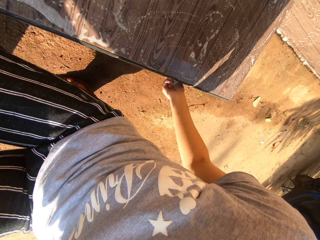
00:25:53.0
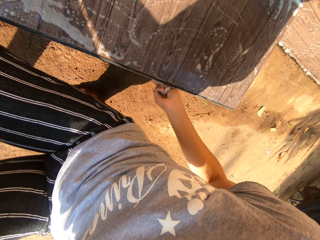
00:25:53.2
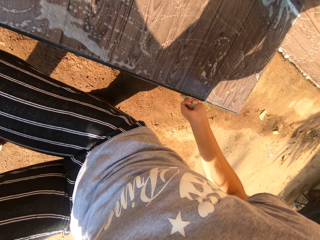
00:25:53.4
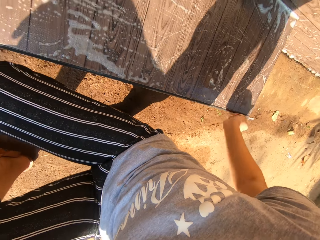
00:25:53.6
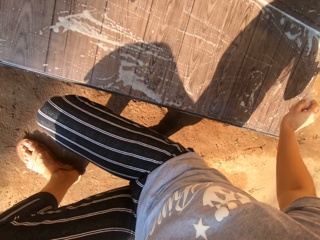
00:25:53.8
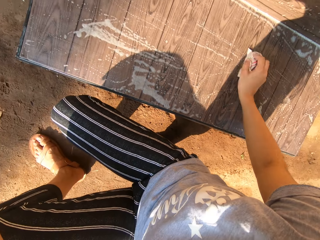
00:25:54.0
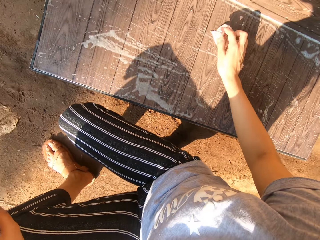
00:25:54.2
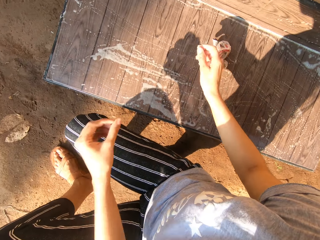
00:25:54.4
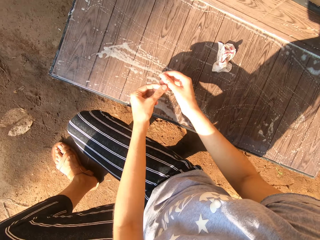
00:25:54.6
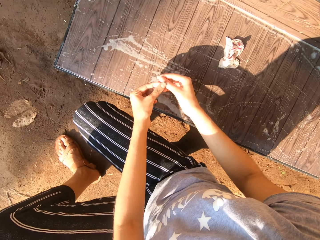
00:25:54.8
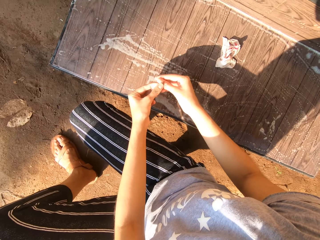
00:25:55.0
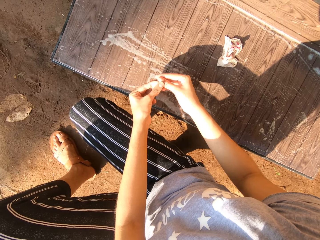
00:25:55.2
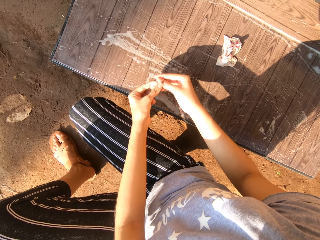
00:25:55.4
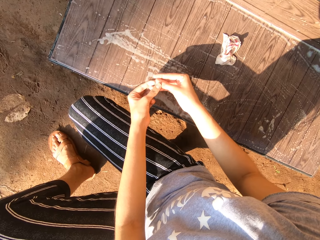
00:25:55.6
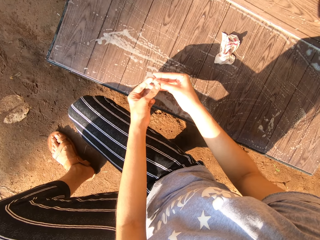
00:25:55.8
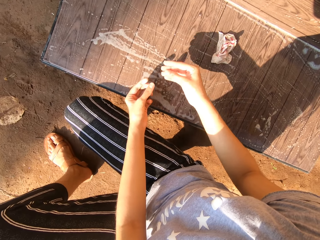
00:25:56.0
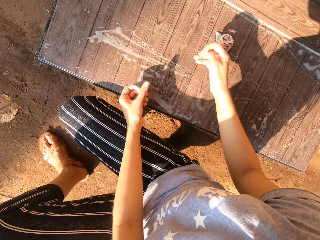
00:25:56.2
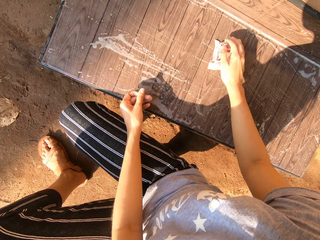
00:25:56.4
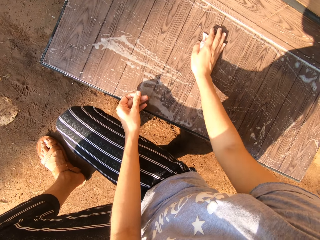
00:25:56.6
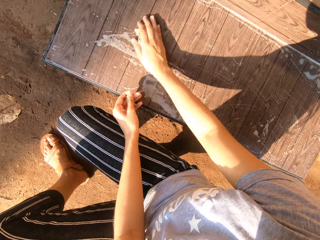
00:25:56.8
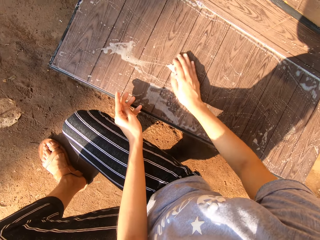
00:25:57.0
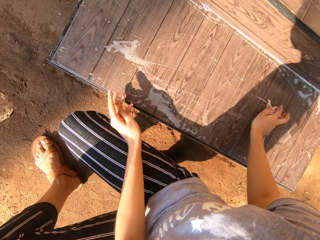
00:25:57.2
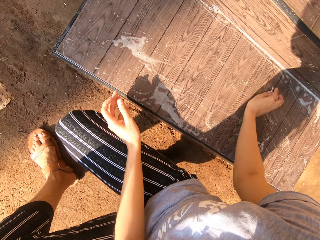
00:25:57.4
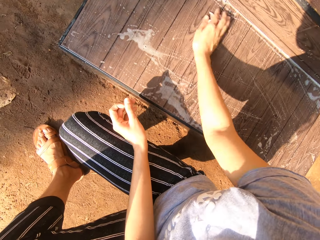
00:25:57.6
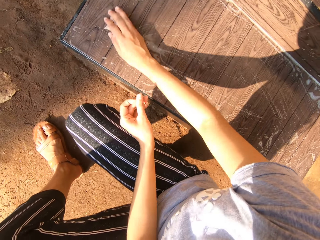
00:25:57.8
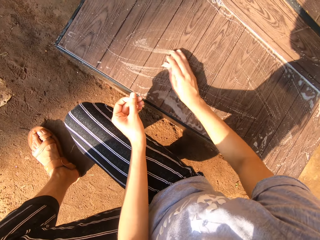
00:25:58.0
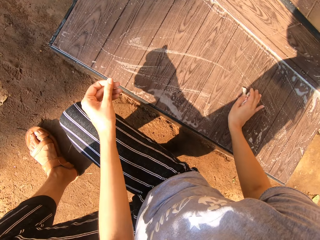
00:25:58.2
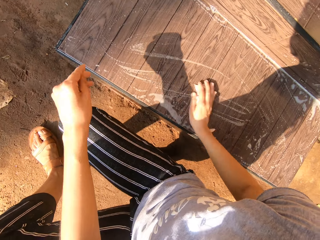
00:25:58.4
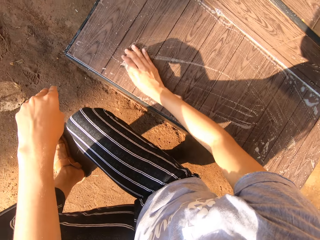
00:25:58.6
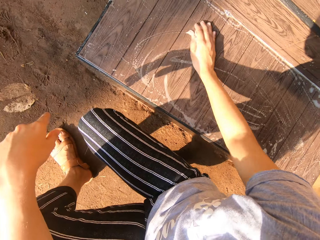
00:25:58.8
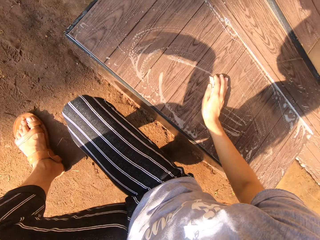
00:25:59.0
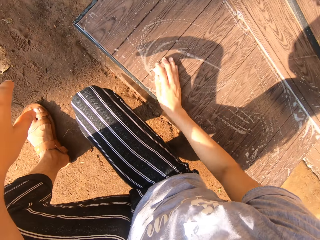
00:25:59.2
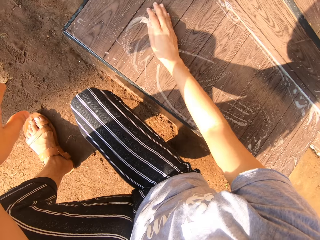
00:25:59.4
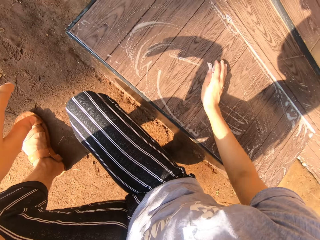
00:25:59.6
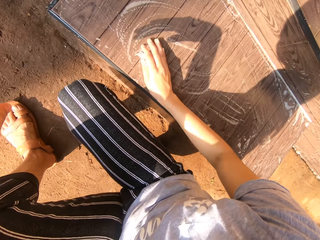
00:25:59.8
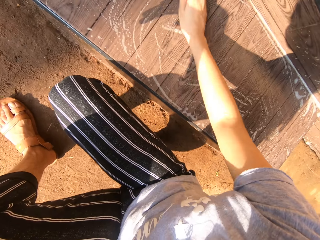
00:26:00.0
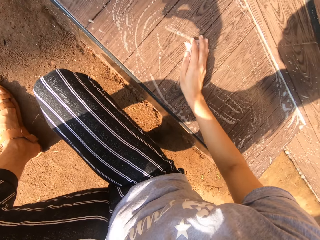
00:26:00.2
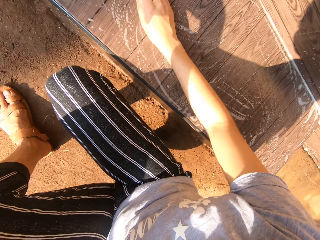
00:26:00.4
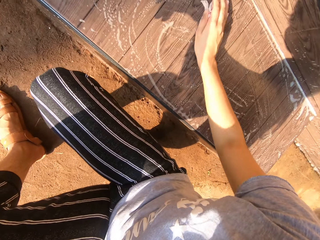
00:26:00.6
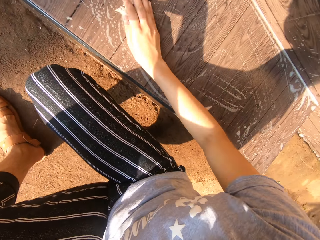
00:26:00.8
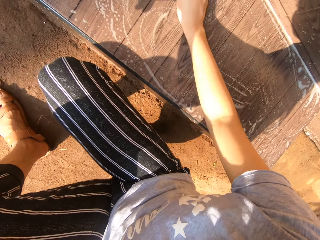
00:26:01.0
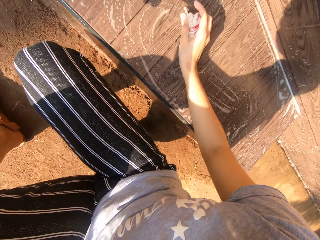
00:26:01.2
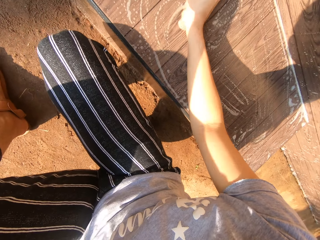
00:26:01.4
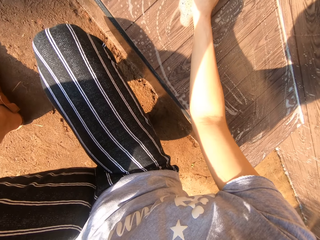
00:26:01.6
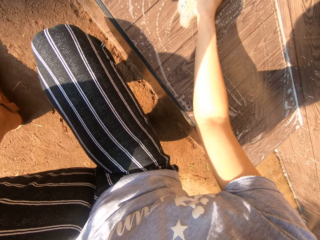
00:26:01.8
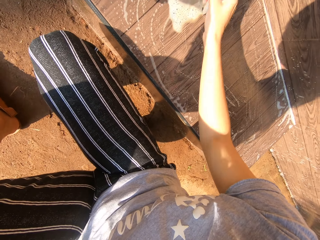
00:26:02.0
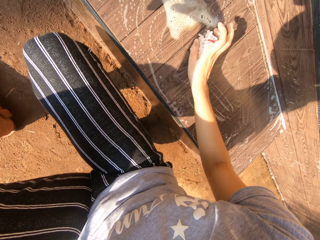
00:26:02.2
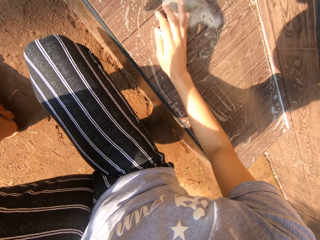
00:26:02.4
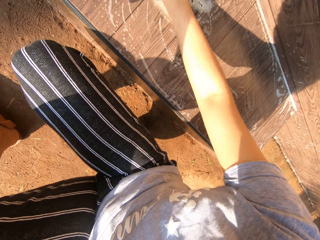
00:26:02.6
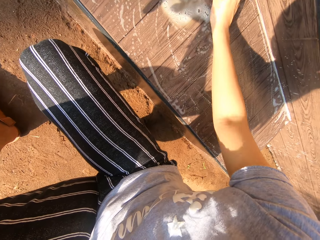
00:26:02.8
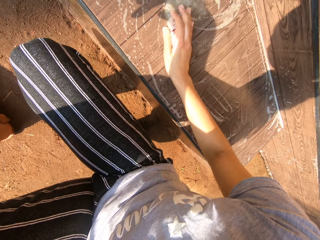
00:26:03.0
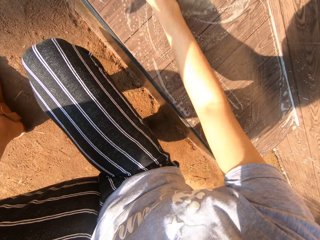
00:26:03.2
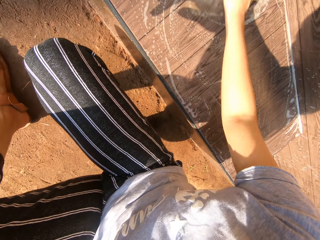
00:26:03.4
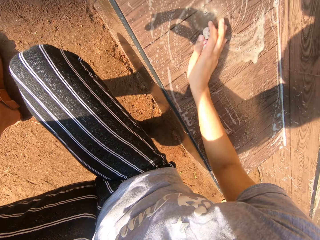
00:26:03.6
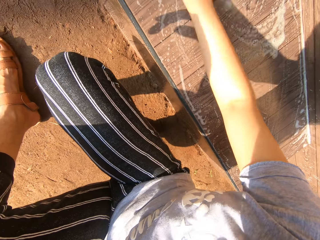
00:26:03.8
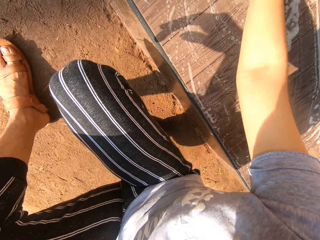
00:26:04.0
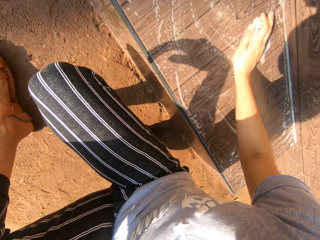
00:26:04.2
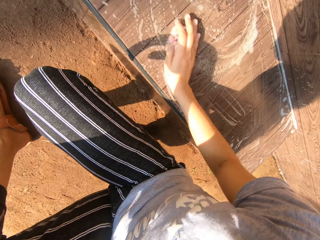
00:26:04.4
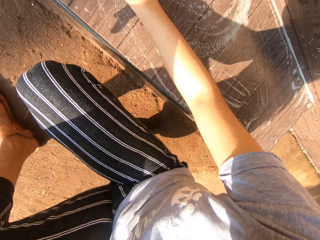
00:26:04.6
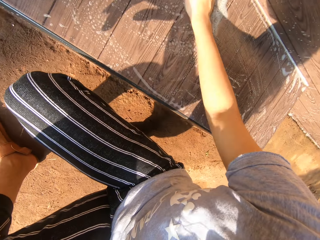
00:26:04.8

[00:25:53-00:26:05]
The camera wearer drops the cloth in her right hand on the seat. She presses her right hand with her left hand. She touches her finger. She picks up the piece of cloth. She cleans the seat with the cloth in her right hand.

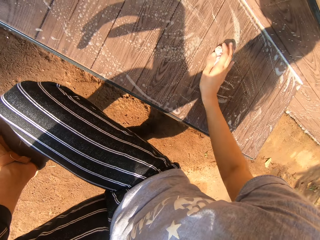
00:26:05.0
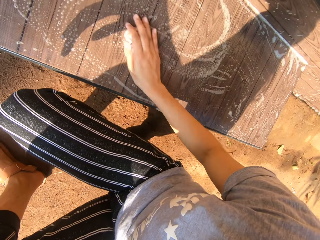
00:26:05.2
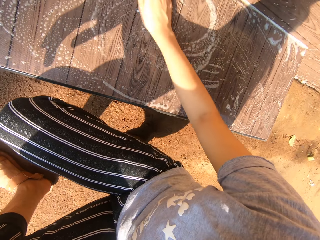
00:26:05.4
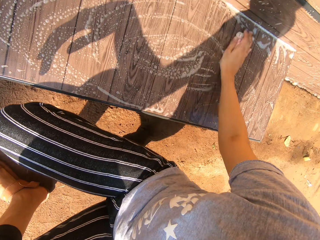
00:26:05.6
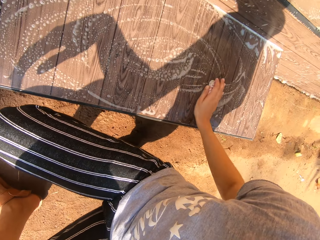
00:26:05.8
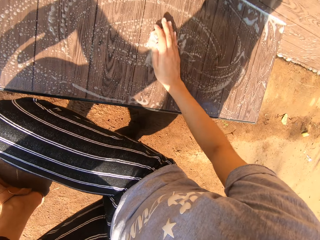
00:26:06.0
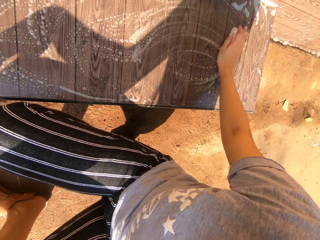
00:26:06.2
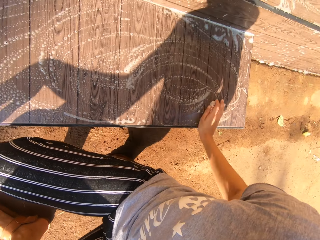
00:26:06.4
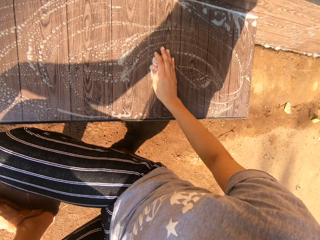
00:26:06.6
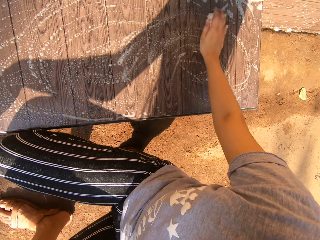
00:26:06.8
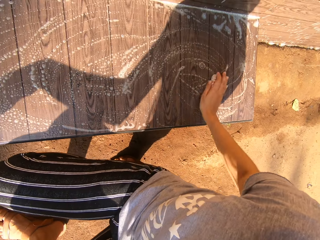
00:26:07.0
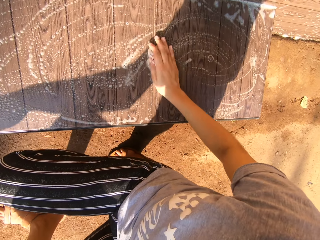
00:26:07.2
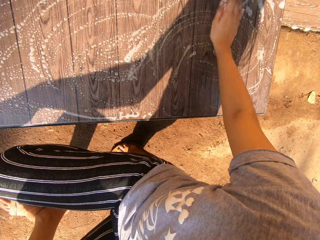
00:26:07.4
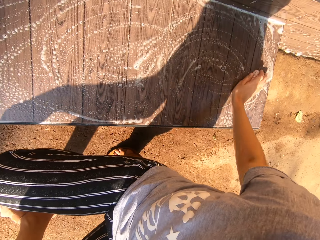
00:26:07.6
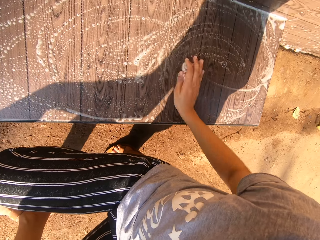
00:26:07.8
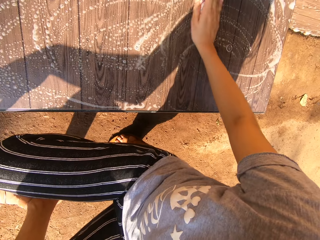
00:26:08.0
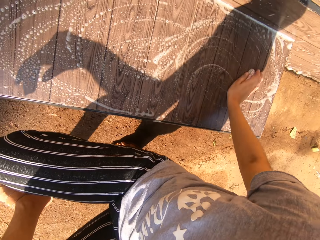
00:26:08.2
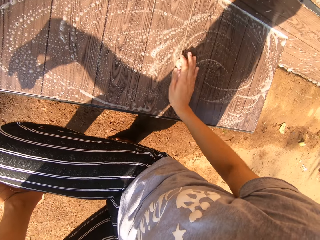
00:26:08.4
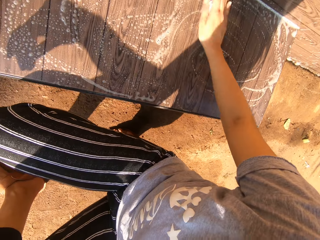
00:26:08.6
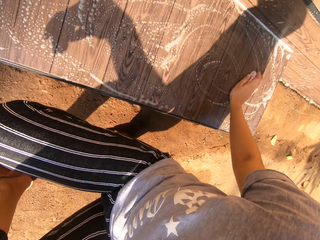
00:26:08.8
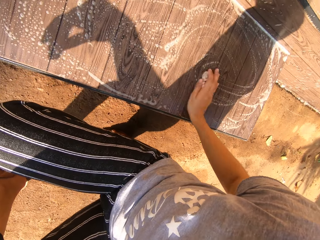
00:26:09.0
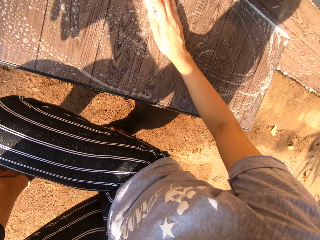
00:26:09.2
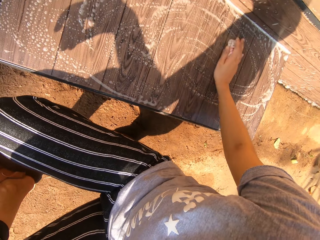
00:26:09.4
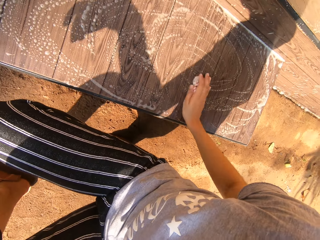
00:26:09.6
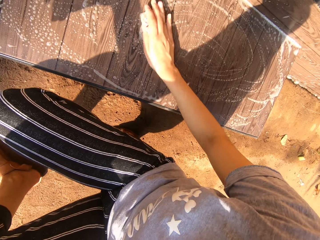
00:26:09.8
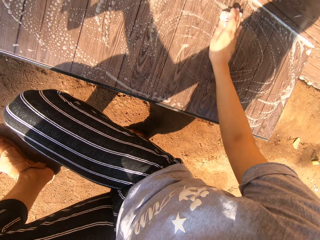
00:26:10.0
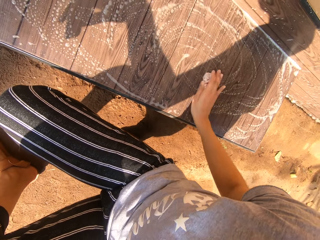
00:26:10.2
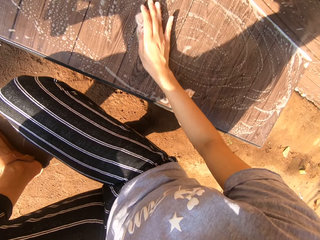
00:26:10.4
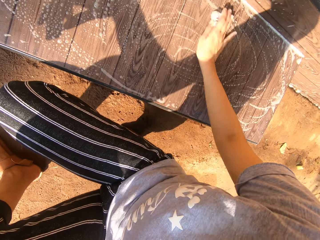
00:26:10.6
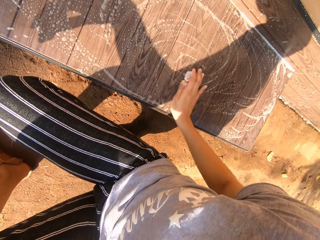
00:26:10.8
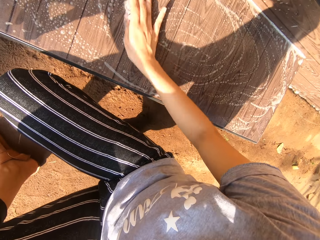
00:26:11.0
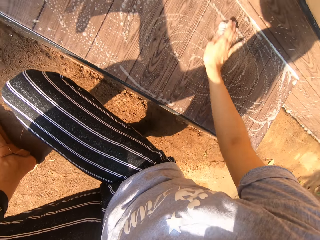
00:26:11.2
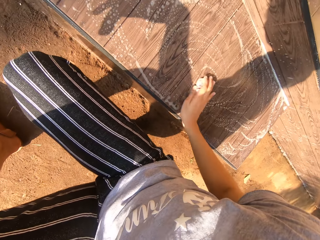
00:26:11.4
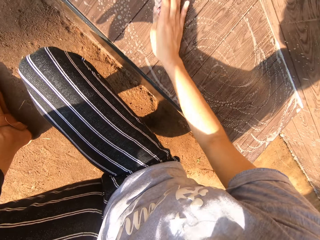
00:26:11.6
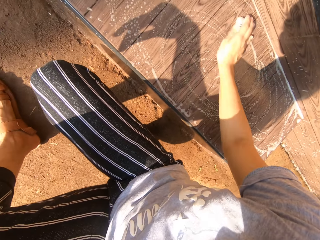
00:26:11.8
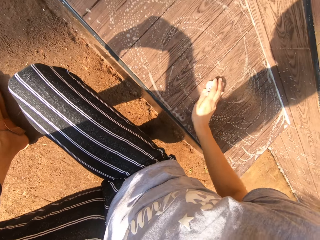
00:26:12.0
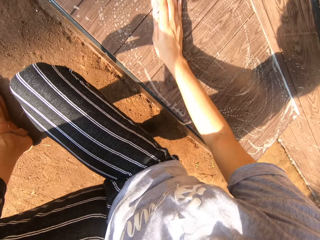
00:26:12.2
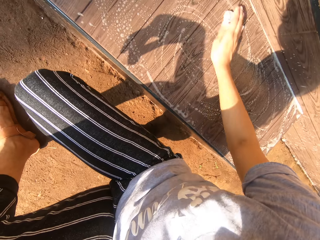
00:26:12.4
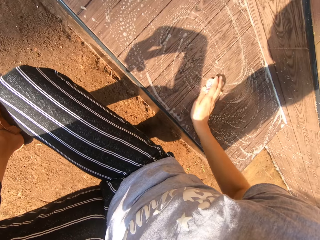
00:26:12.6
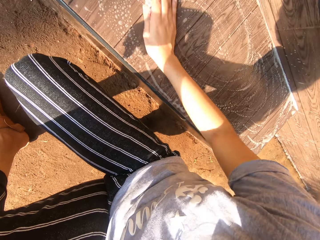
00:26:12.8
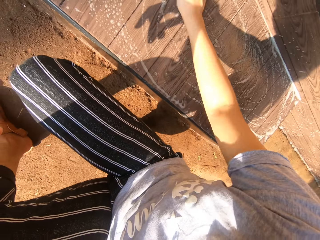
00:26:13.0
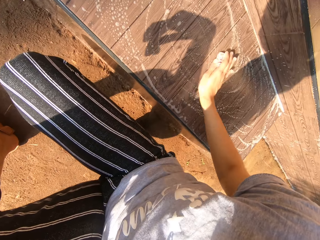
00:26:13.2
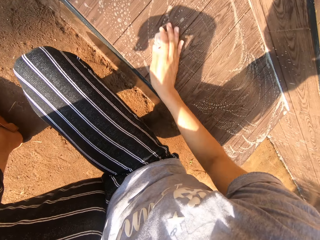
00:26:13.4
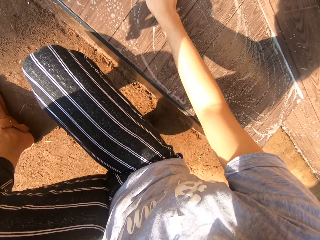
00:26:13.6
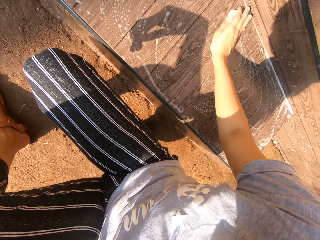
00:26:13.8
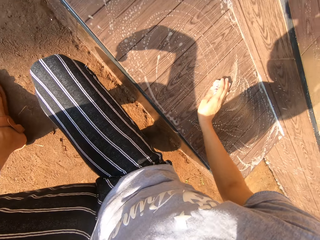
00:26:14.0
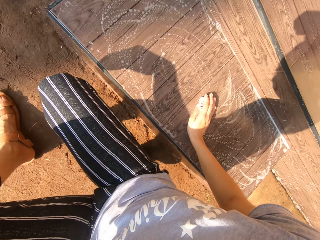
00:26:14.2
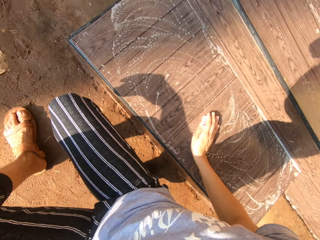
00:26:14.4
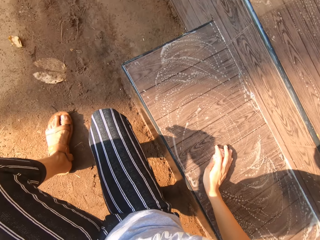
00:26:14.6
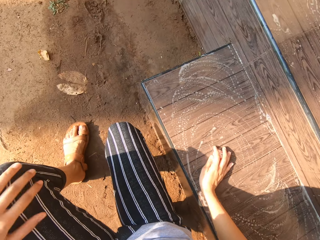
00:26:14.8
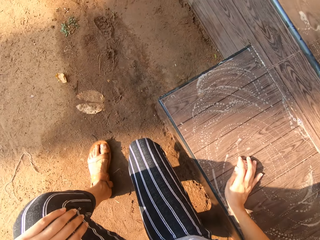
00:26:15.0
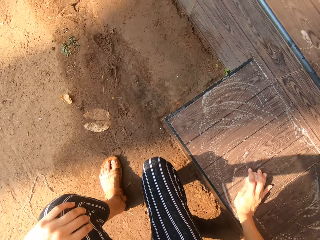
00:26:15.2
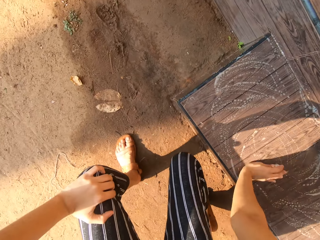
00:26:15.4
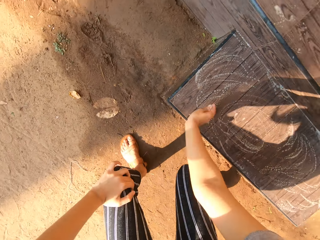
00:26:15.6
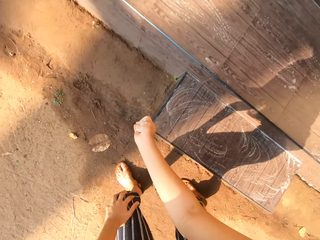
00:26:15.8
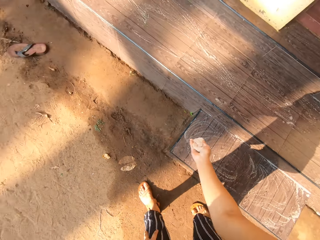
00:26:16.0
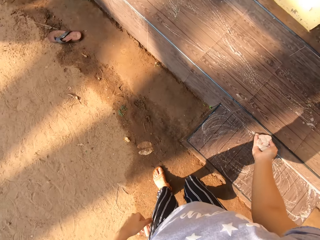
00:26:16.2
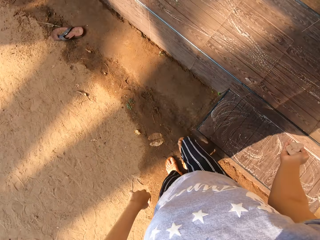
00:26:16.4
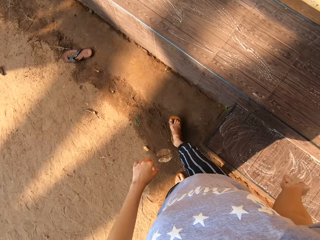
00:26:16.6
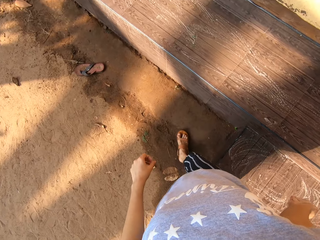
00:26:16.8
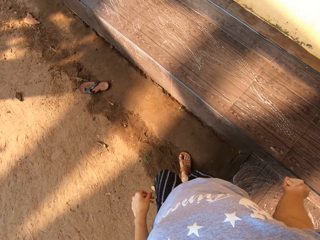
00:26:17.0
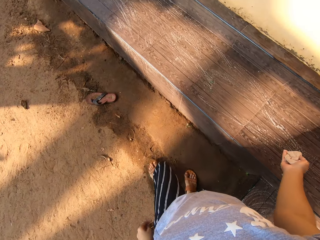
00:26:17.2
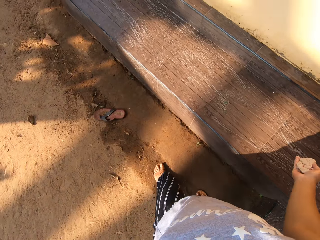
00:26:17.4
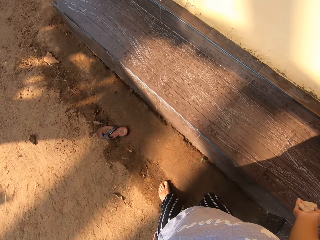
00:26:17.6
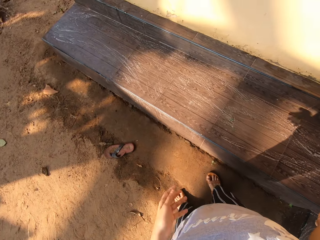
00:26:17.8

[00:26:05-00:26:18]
The camera wearer stands up. She walks forward.
